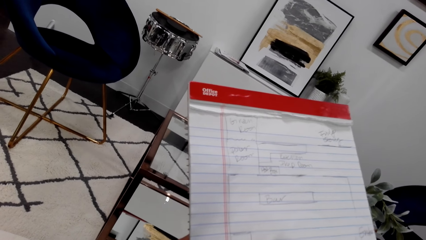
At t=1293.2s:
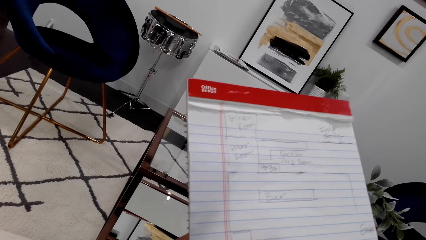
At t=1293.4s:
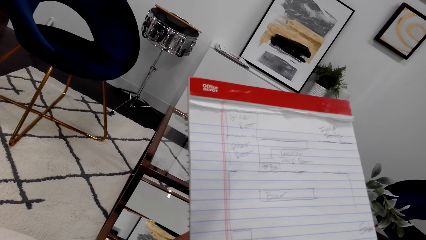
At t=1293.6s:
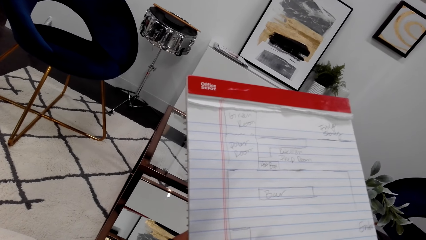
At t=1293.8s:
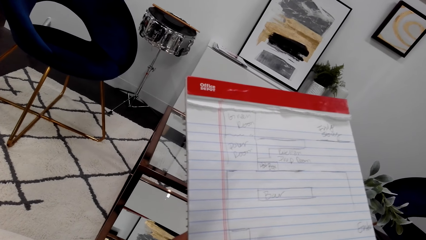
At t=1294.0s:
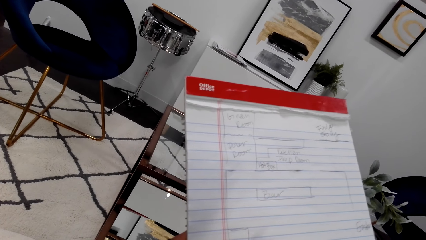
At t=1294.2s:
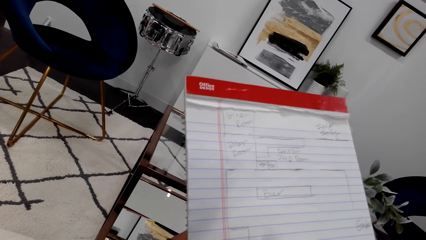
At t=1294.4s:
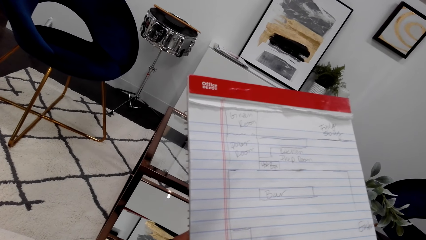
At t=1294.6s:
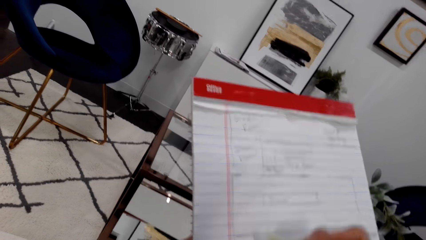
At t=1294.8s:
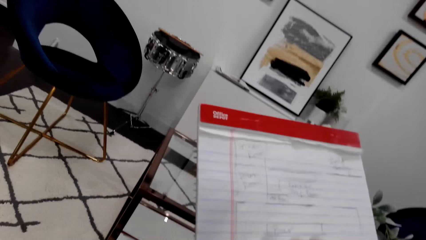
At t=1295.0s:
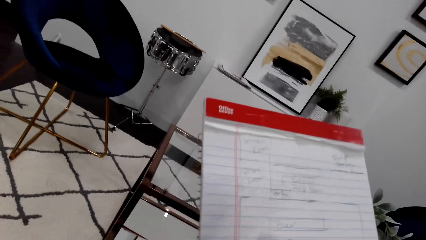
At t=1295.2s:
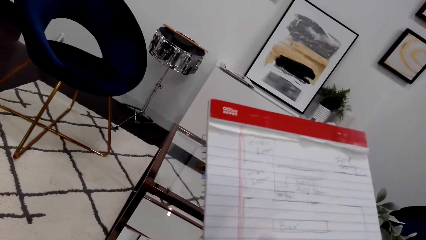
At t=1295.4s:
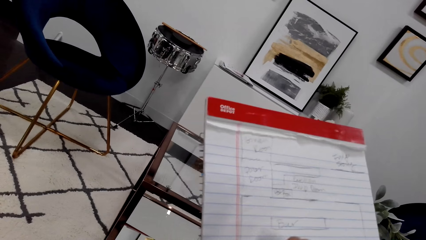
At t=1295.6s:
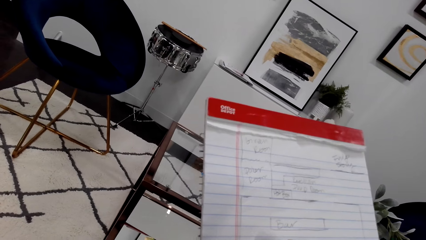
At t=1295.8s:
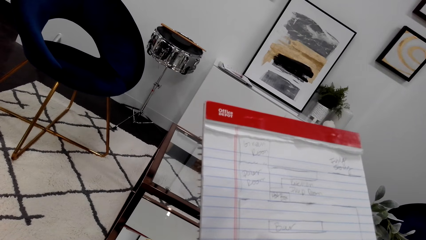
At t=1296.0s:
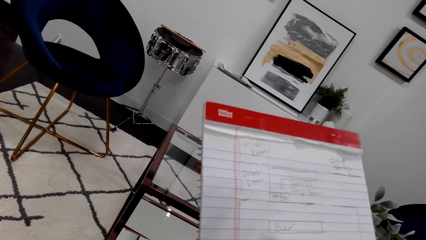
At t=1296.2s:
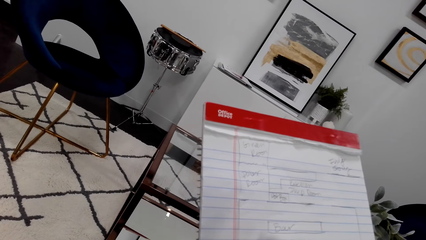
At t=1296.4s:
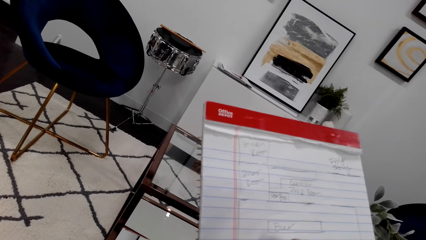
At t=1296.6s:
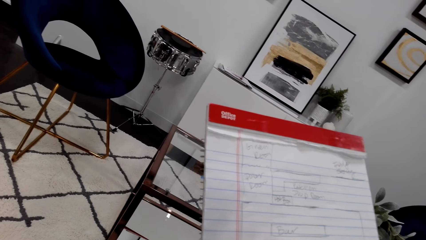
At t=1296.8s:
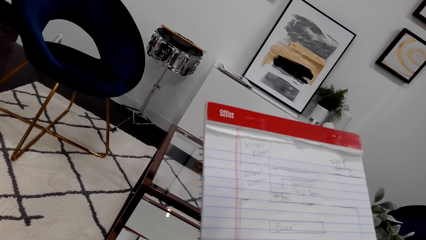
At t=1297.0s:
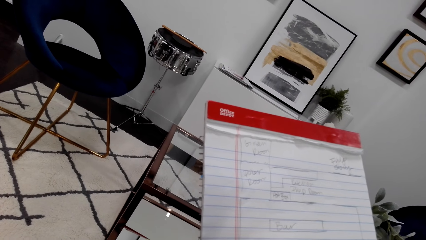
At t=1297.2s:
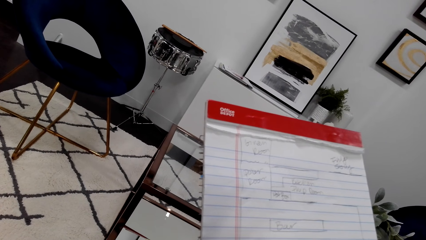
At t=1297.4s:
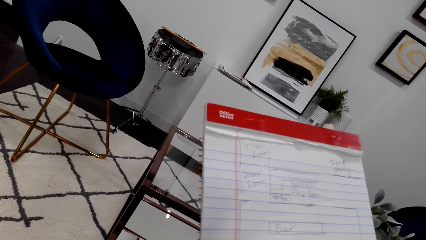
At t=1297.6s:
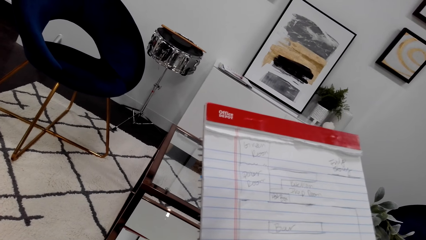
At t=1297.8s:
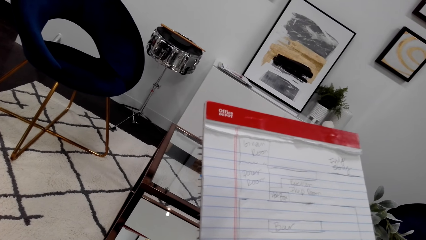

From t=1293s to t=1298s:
The camera wearer writes in the book.

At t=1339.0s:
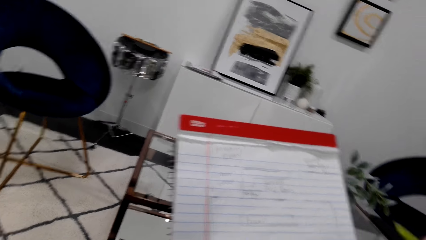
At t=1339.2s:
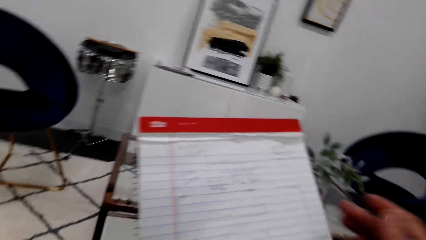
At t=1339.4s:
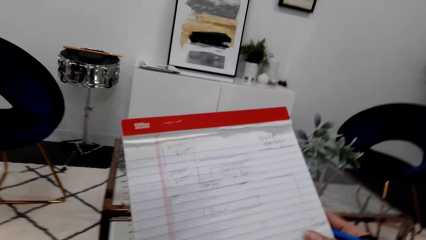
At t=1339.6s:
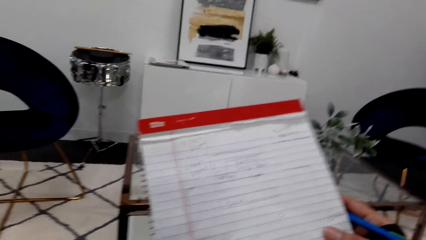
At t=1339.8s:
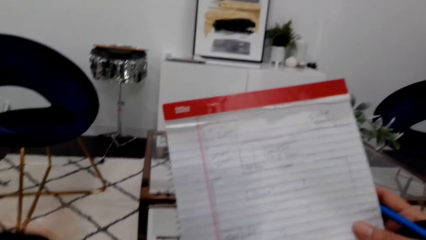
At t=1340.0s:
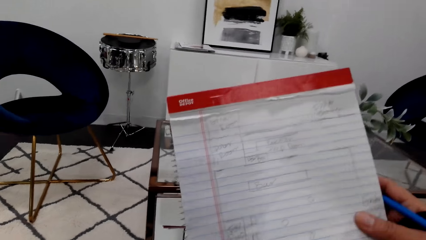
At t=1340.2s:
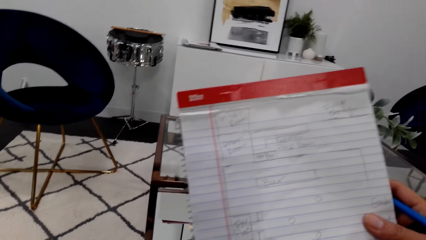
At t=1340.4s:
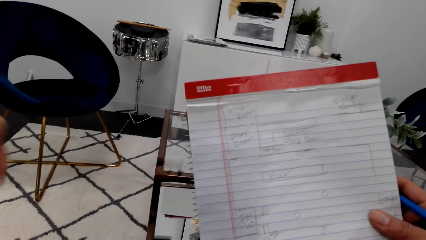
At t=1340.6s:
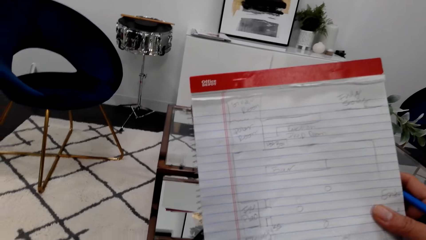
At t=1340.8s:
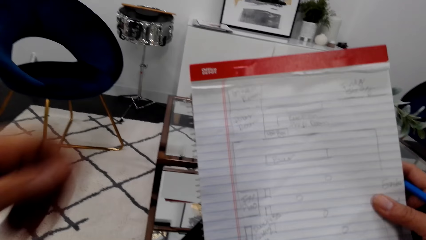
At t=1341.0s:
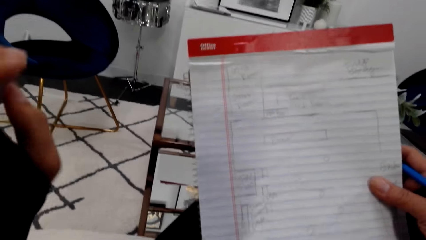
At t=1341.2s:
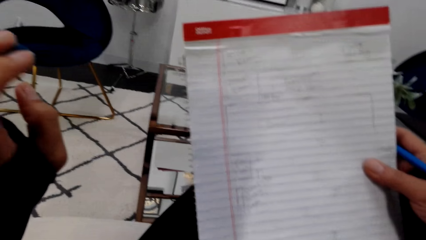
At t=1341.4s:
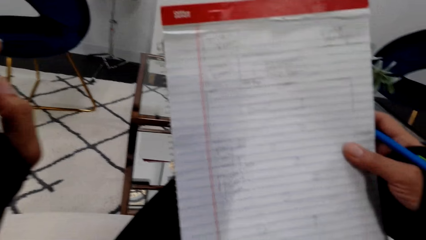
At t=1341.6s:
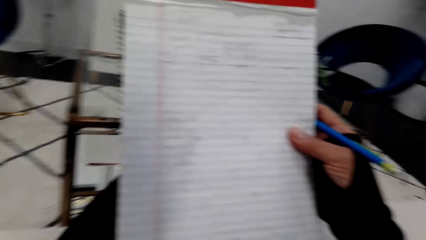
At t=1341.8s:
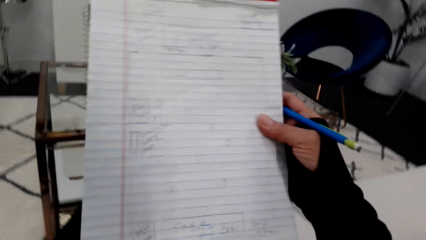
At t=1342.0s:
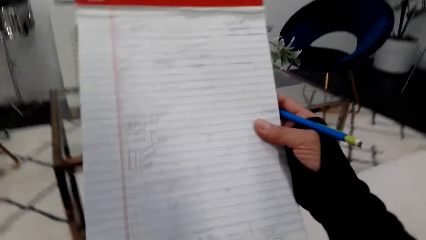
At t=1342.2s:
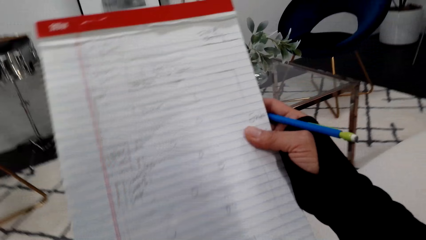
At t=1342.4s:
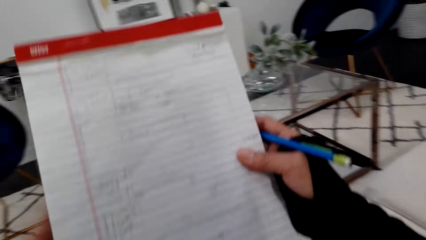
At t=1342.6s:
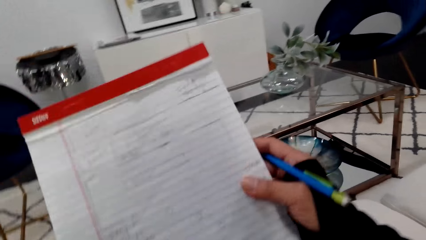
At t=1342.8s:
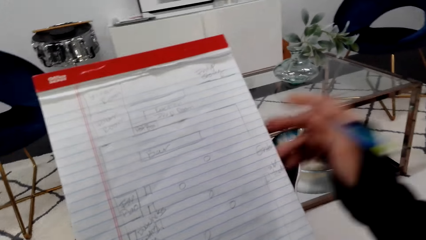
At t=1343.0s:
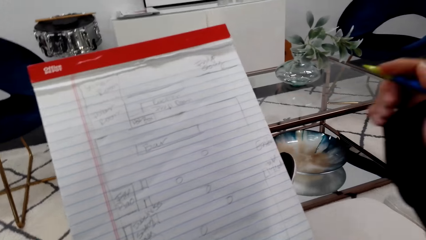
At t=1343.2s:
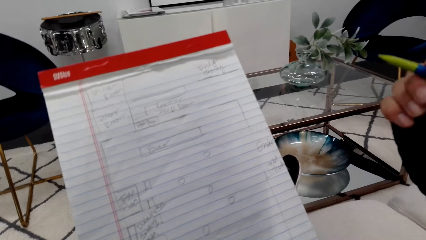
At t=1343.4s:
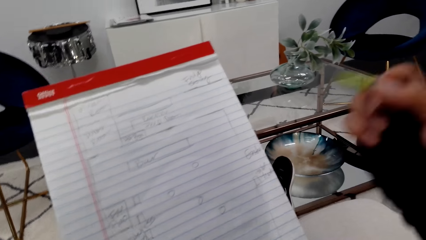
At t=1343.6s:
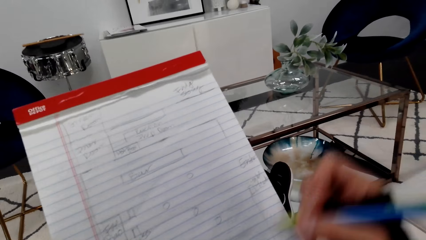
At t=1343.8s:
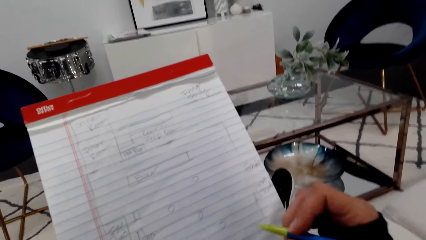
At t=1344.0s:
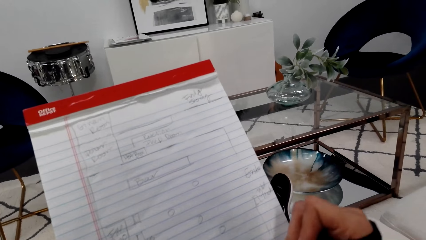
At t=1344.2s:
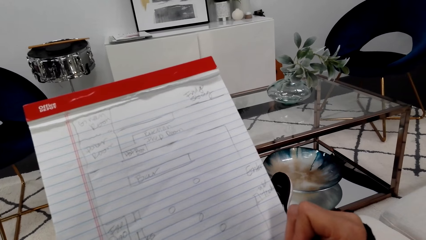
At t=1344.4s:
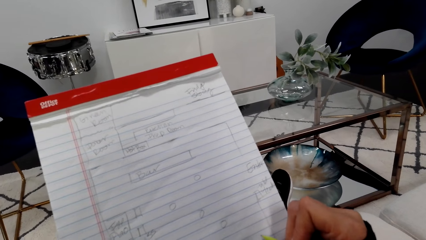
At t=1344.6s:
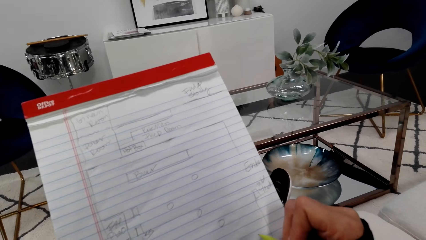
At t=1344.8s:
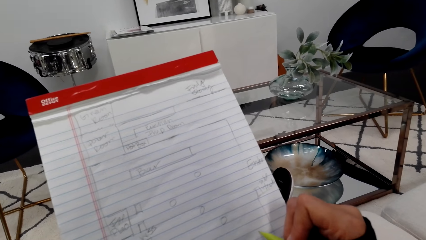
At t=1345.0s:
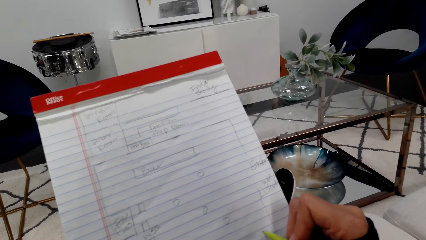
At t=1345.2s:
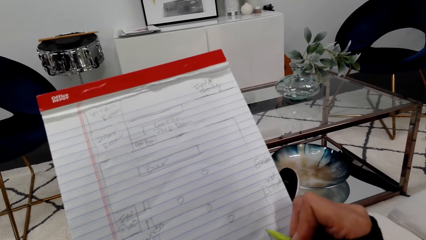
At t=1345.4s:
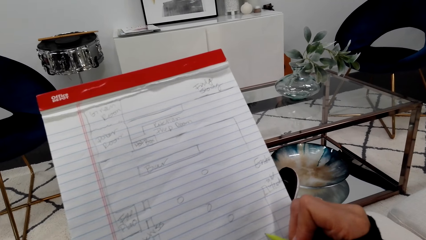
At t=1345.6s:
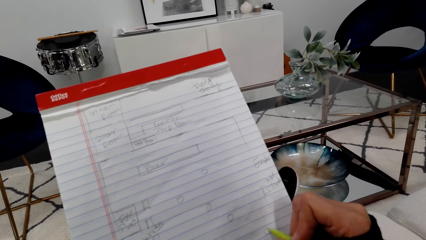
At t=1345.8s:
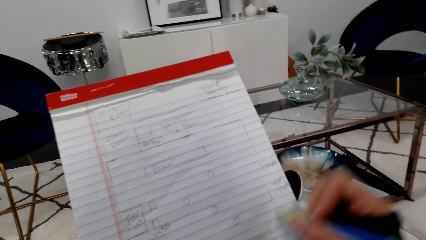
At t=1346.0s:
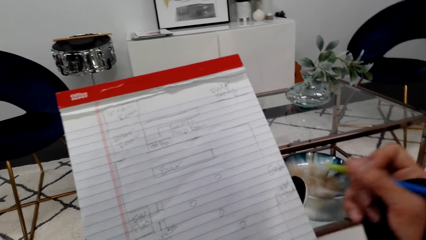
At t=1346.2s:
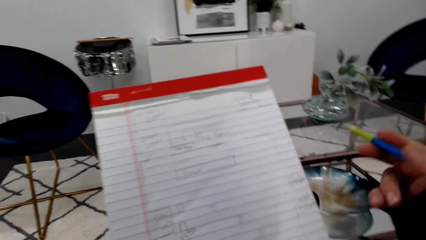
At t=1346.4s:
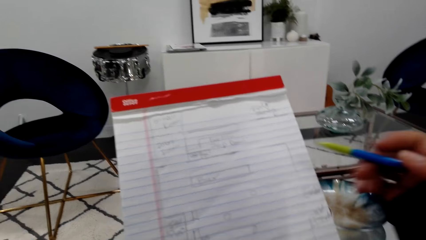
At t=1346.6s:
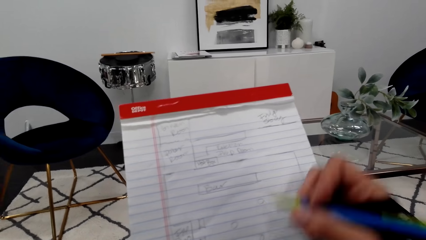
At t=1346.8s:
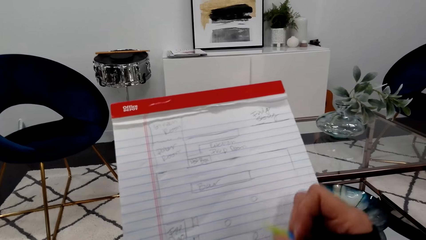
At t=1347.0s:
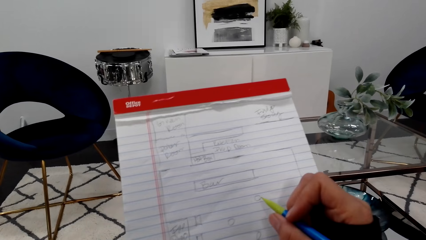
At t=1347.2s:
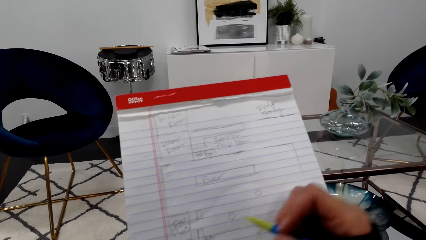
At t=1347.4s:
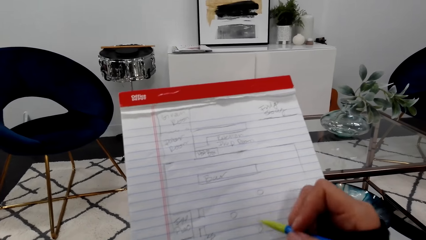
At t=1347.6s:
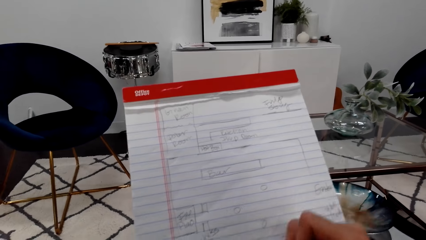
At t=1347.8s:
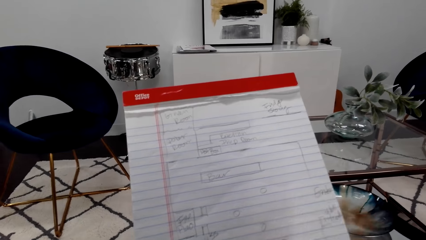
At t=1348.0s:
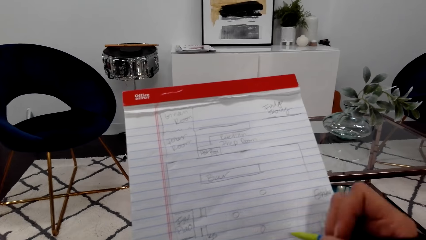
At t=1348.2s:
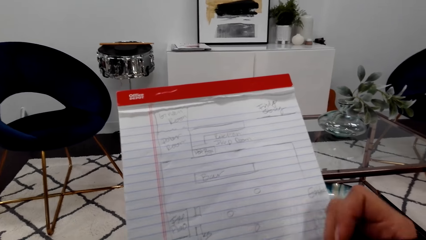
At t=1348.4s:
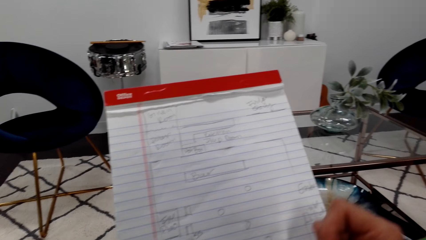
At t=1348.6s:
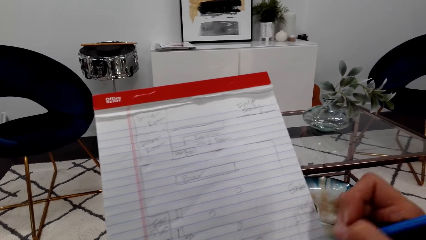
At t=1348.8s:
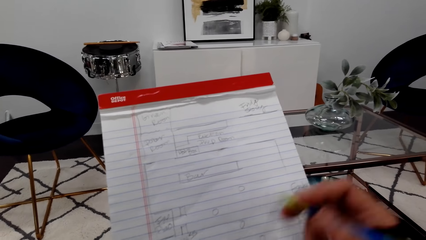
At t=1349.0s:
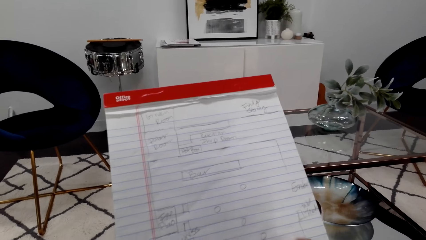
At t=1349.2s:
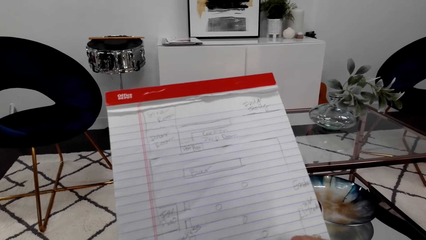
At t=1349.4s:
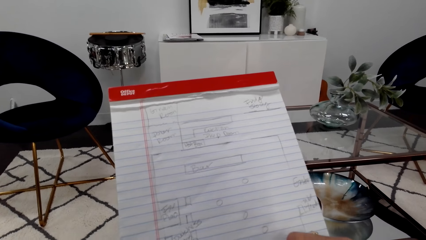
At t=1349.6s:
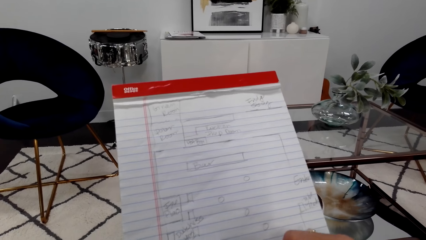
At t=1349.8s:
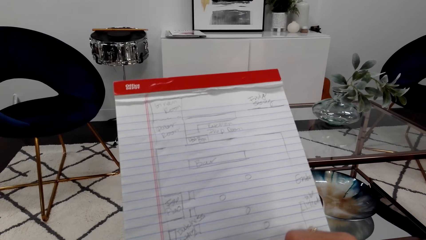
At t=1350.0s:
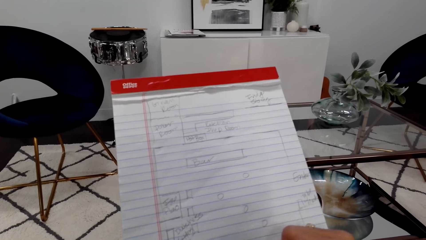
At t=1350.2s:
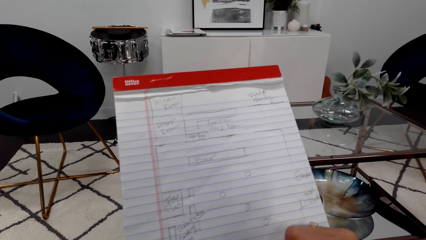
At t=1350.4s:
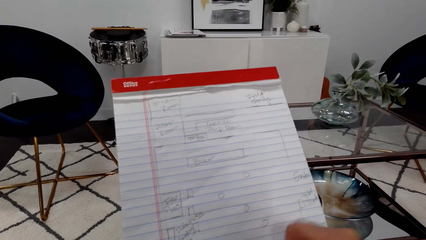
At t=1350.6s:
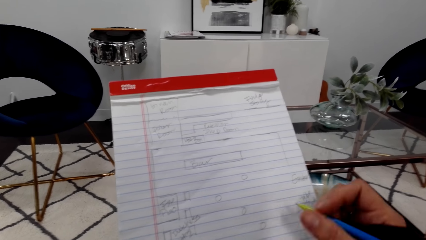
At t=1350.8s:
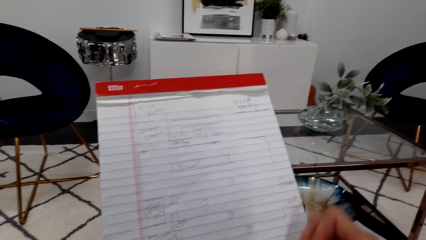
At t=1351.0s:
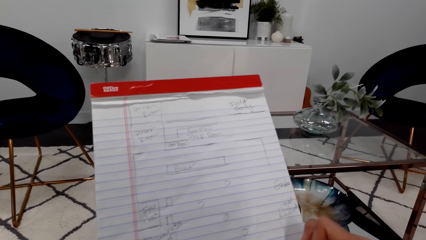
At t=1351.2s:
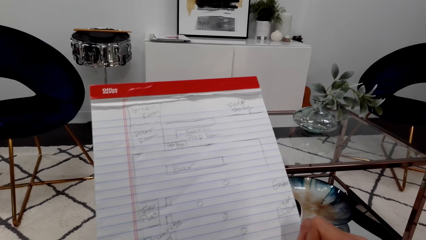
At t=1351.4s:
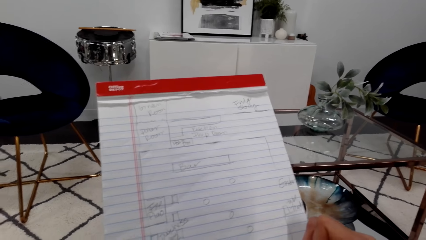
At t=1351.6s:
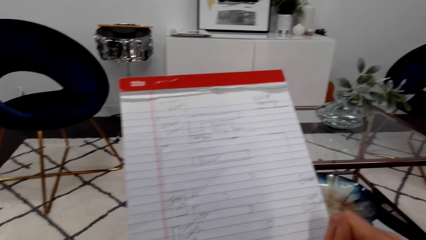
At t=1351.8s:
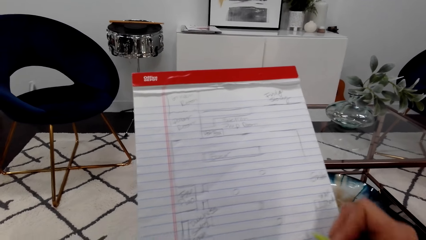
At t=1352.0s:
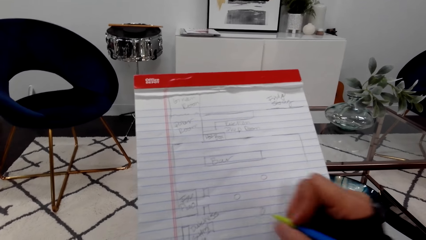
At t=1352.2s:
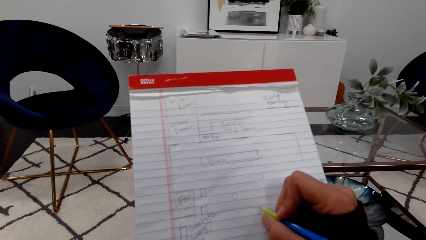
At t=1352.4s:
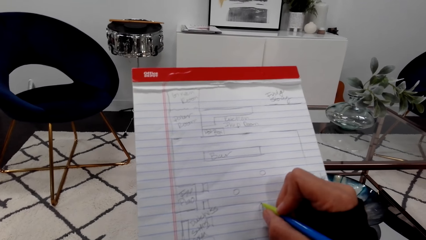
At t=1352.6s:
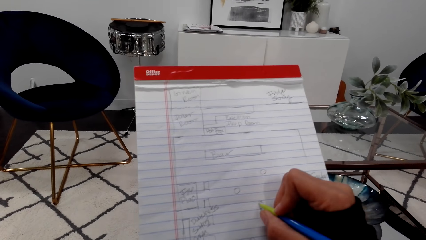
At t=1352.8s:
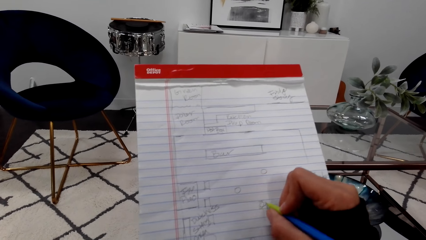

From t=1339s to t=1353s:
The camera wearer looks at the book. They write in the book.
